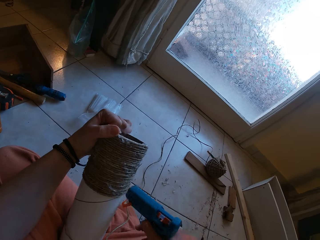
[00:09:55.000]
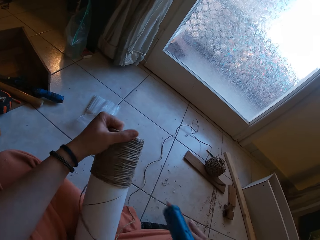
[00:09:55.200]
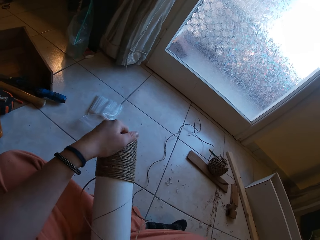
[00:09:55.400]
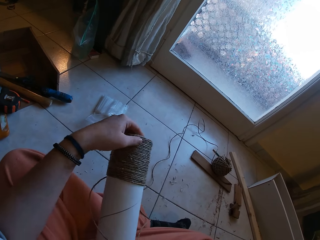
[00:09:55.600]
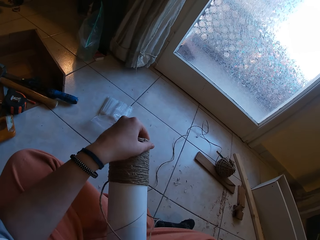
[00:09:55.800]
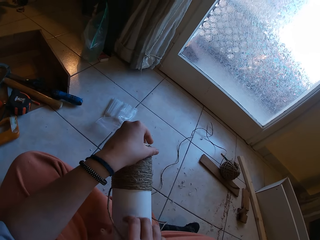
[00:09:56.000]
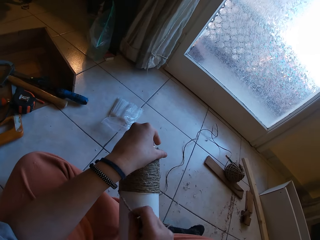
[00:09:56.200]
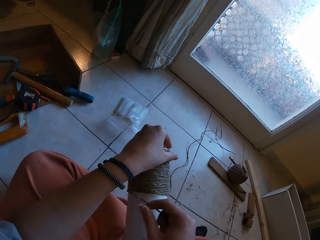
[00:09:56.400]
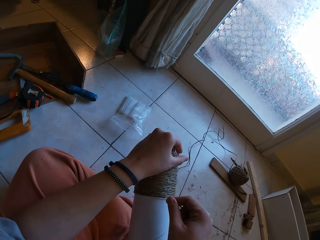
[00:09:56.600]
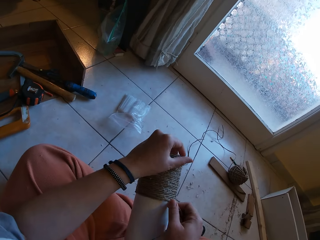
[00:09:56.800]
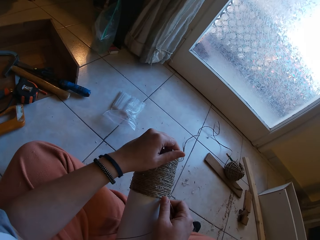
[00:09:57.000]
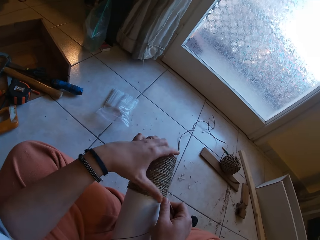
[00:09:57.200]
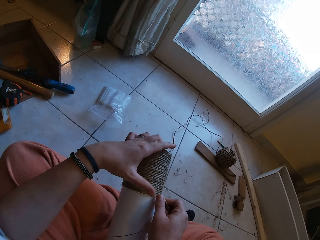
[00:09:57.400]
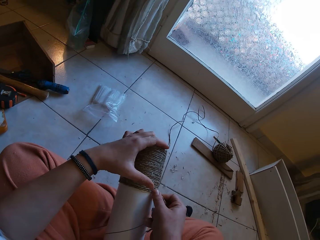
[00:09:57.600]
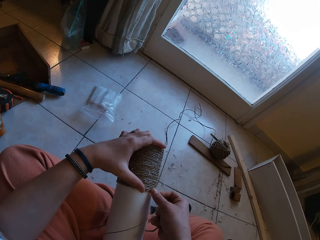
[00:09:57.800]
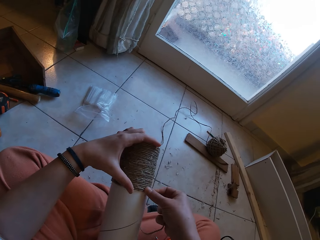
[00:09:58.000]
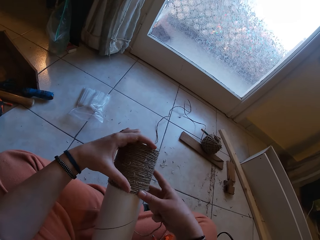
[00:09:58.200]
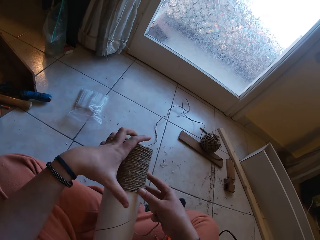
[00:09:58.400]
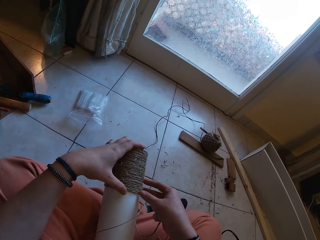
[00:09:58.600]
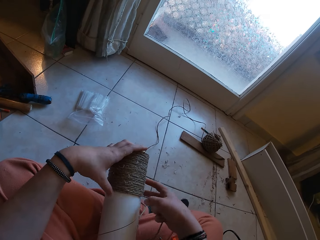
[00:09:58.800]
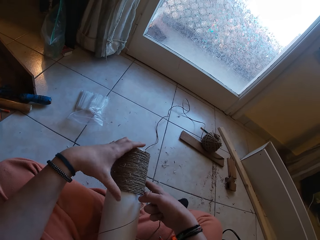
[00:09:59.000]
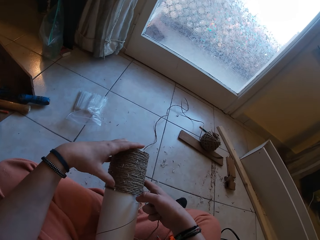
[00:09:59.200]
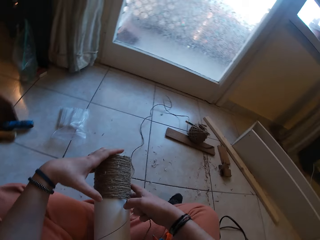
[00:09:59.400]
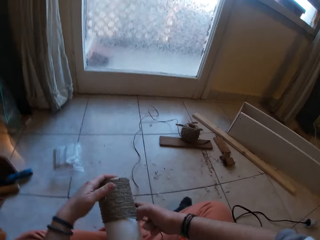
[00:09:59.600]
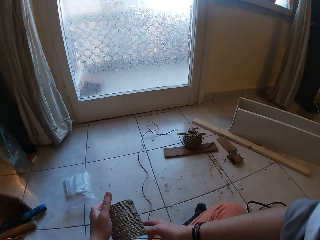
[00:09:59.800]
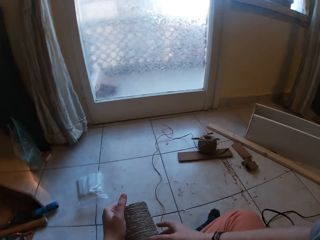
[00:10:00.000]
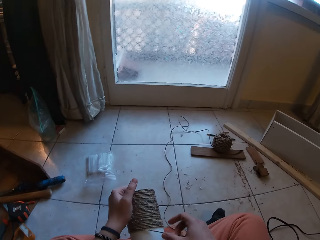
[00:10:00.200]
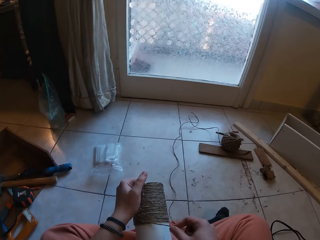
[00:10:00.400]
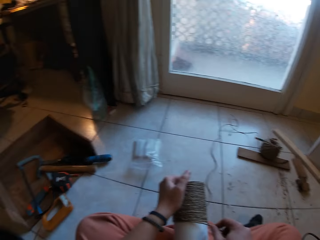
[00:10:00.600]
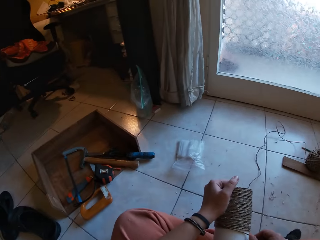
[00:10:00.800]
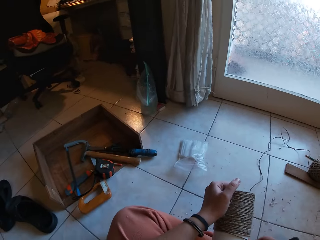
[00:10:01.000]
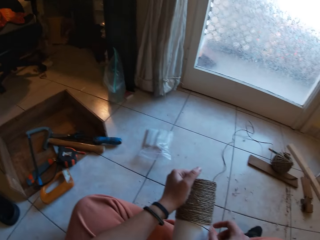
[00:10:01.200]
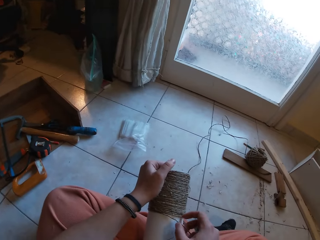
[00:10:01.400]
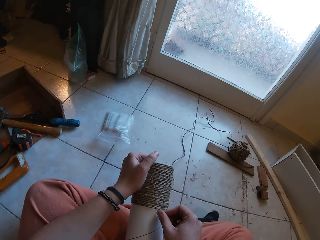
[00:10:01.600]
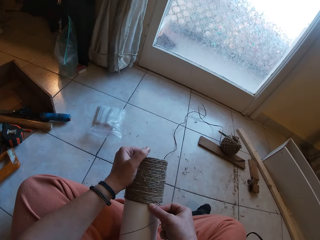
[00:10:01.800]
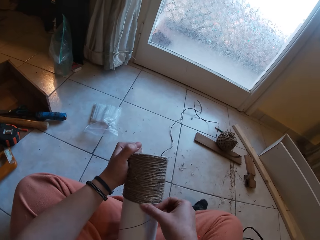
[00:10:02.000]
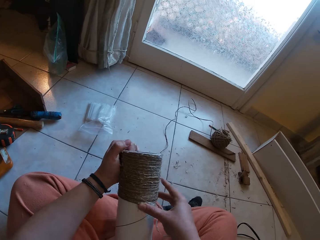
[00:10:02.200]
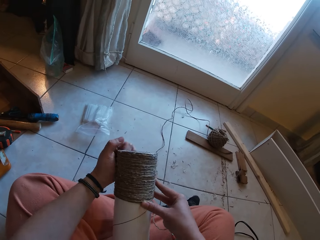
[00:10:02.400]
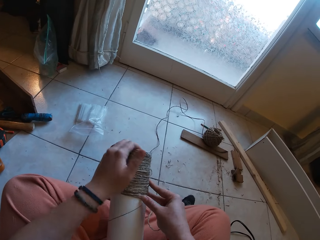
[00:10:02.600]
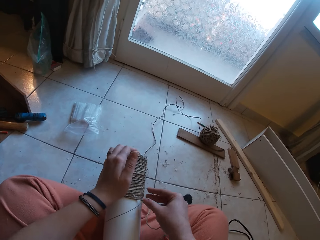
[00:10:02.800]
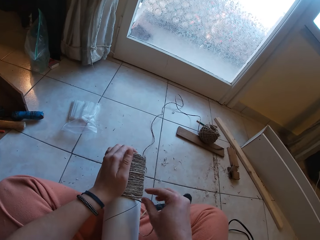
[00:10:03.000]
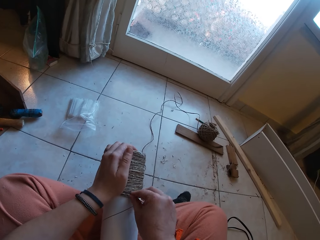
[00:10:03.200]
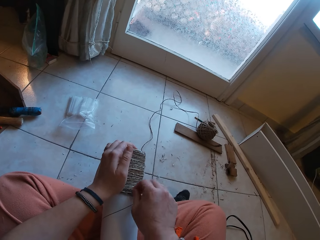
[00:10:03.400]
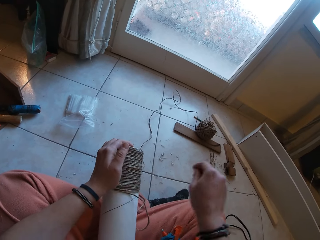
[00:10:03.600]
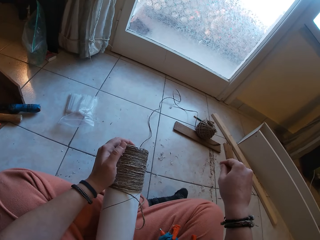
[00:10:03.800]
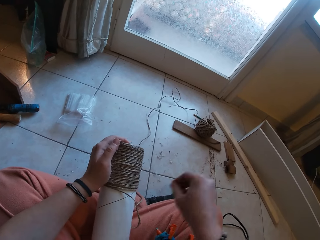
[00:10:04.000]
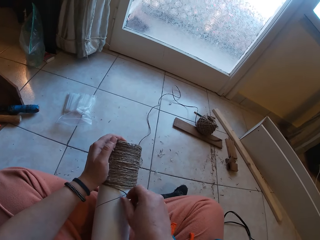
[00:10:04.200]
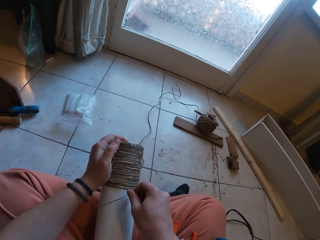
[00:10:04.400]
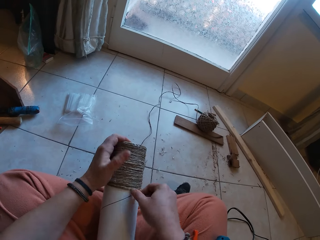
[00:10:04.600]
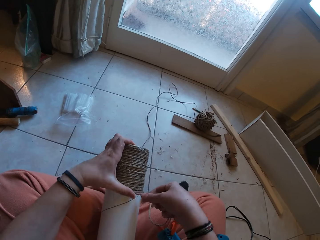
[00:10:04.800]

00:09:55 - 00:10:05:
The camera wearer drops the gun. He glues the yarn around the yarn cylinder gently with both hands. He rolls the rope around the box.

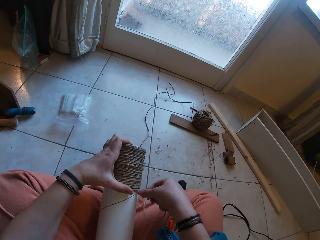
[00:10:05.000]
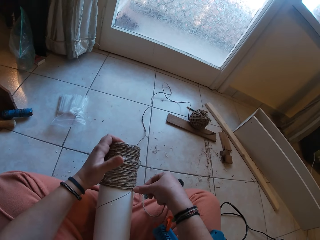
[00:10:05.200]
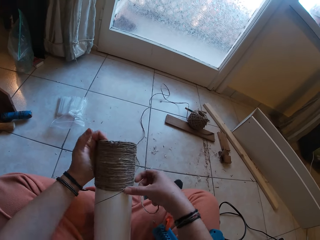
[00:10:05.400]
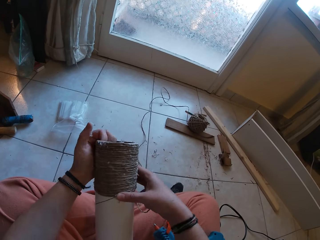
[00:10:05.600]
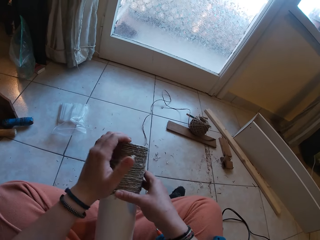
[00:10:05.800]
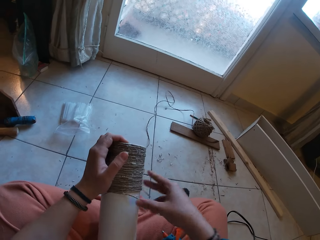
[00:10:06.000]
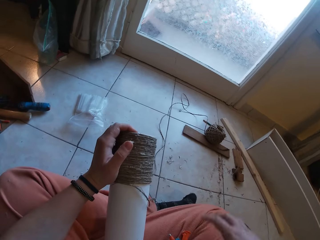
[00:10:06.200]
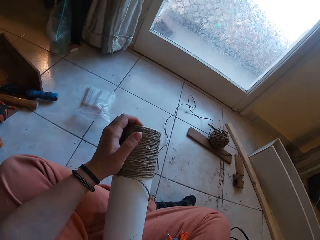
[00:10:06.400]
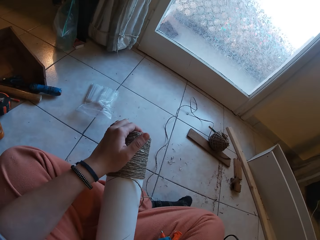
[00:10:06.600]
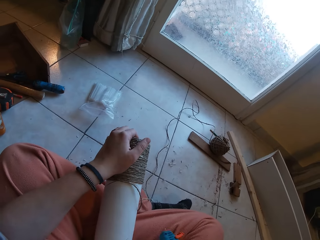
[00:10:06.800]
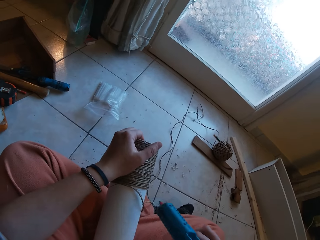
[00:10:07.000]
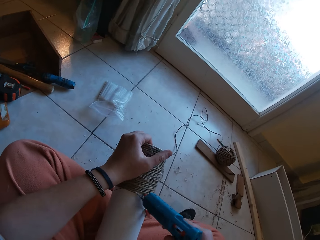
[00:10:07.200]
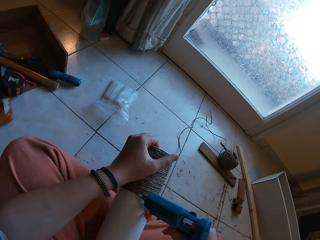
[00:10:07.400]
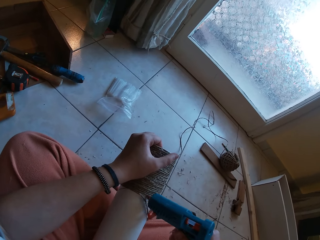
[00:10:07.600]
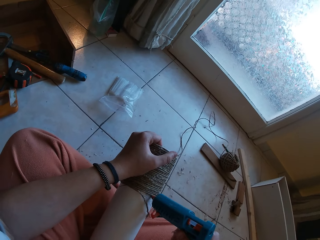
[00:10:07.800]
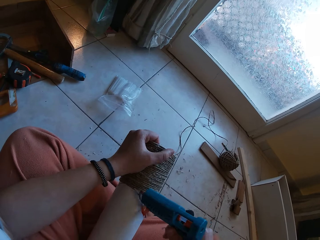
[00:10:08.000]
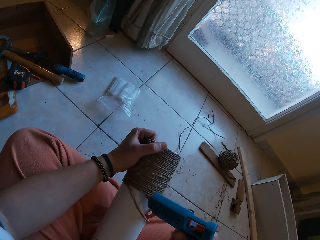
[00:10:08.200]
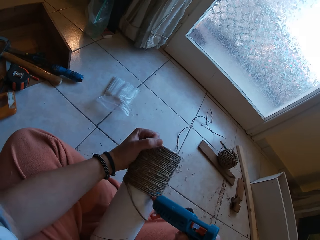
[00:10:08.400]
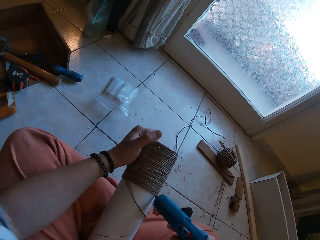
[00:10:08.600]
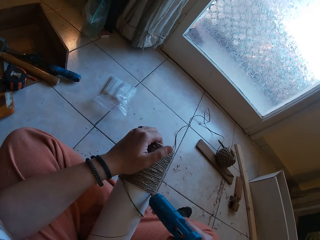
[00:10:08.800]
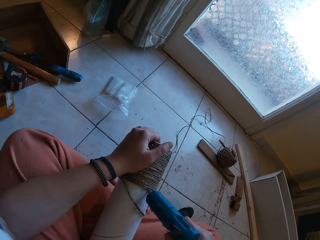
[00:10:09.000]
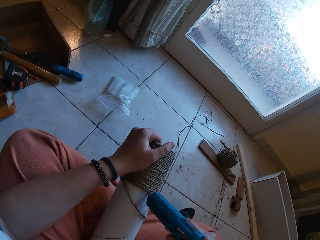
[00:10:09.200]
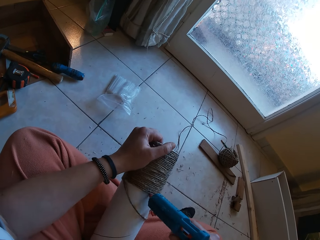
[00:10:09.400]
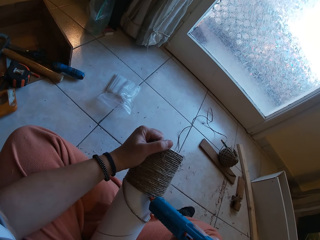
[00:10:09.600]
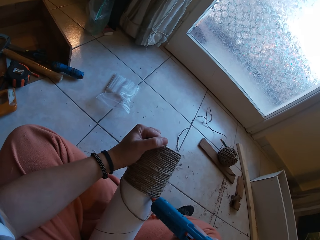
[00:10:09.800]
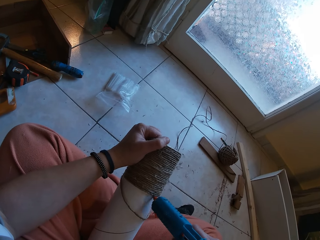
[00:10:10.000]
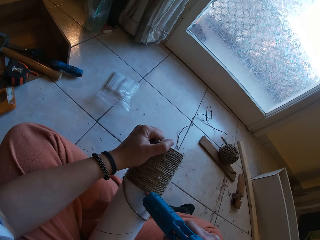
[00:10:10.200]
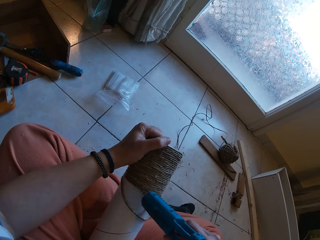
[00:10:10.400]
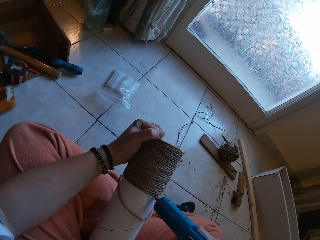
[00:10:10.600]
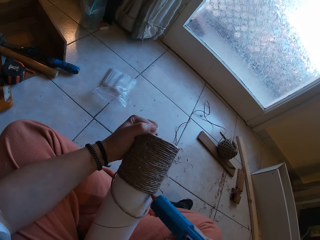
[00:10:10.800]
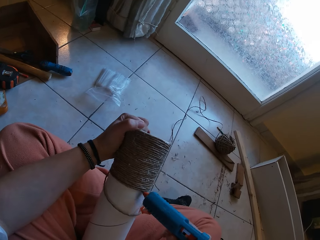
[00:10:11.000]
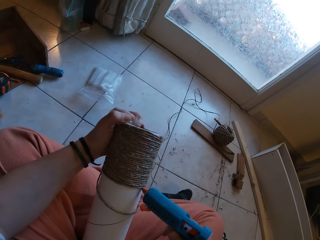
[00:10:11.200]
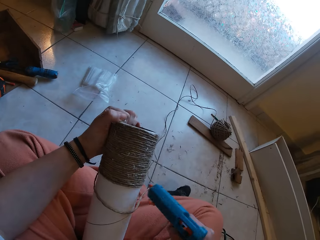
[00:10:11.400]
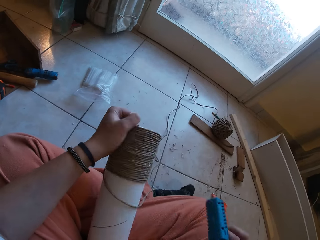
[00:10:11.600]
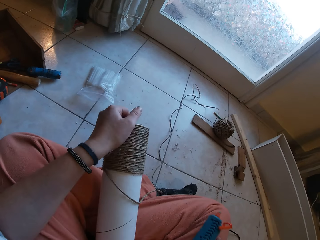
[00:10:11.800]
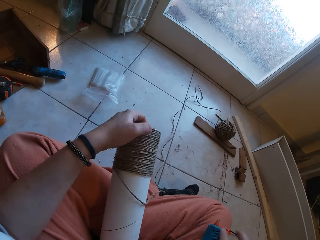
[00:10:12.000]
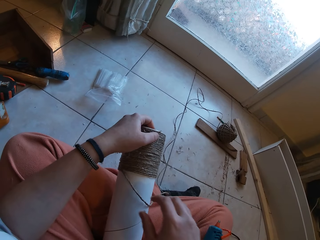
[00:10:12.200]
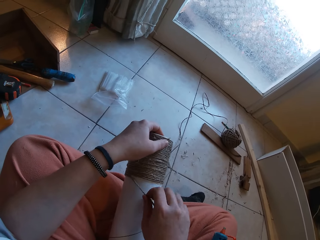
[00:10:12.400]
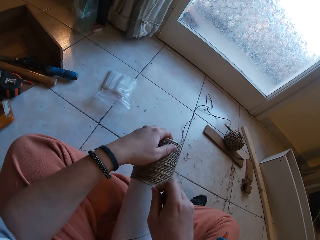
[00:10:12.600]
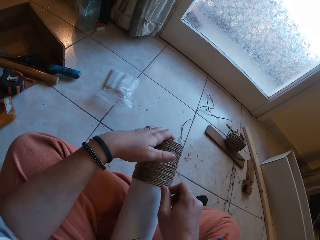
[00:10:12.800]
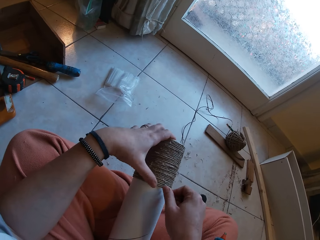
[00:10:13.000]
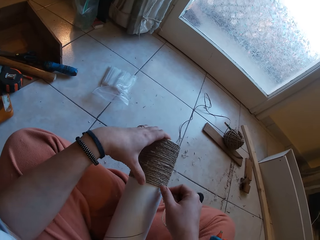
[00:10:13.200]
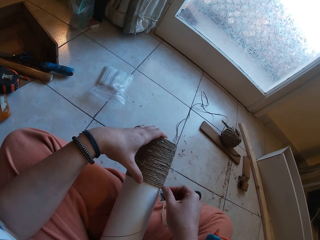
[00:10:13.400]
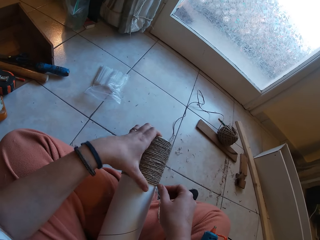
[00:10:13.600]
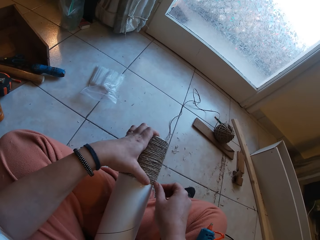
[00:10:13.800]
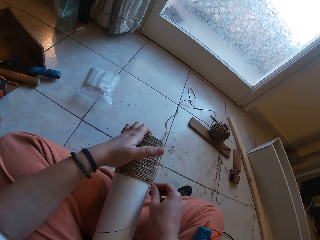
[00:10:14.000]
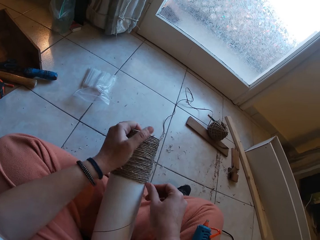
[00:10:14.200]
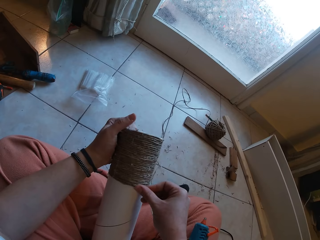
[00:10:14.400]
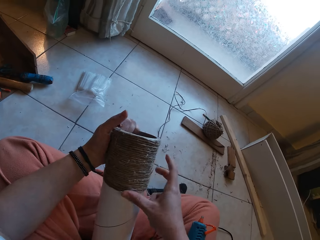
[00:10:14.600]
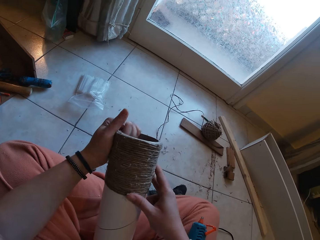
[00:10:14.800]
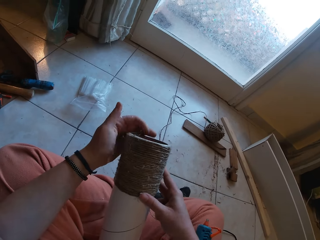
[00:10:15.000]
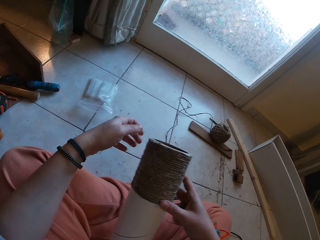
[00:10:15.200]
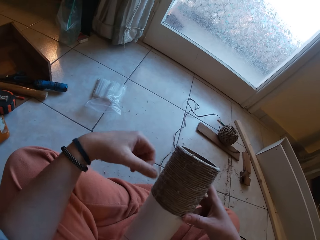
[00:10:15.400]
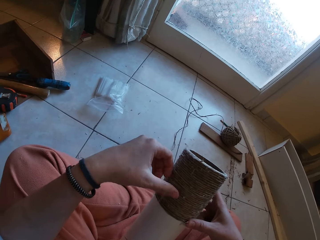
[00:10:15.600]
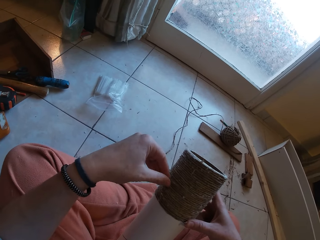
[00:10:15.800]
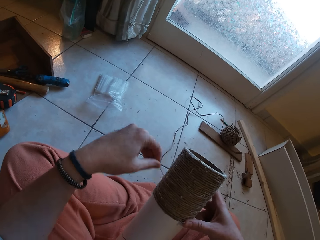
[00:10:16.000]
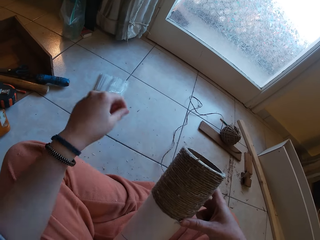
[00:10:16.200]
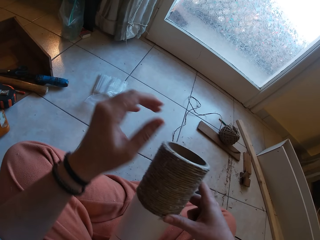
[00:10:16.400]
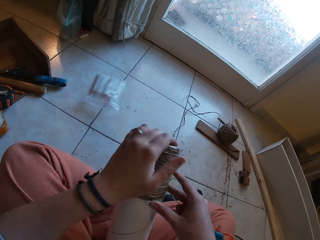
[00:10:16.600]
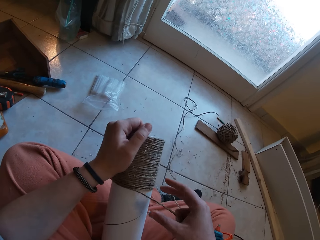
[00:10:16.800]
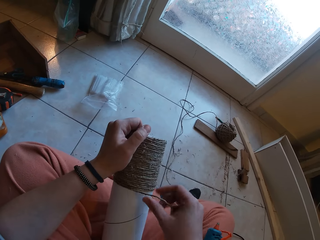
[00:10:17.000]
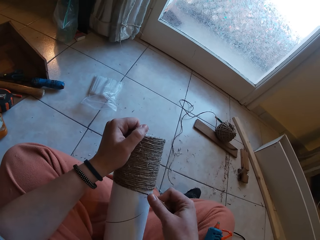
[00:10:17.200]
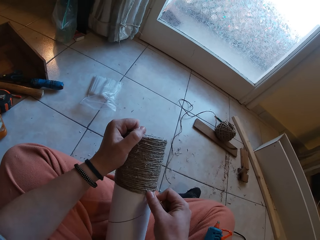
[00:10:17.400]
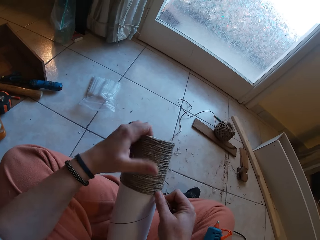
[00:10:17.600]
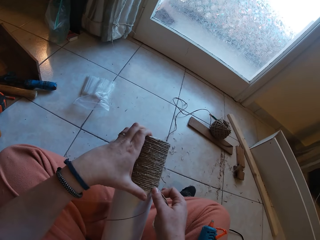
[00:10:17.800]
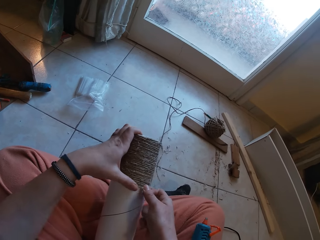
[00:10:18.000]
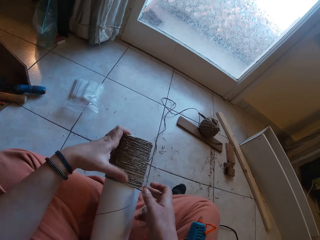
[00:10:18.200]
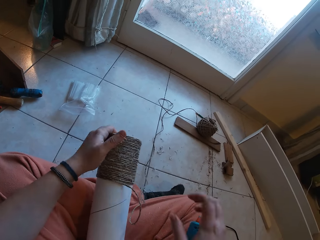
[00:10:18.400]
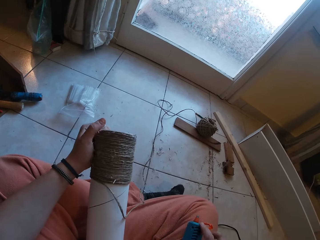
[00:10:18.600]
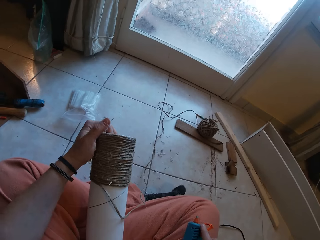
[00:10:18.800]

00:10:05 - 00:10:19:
The camera wearer applies glue on the yarn with a glue gun in his right hand. He drops the gun. He glues the yarn around the yarn cylinder gently with both hands. He rolls the rope around the box. He holds the yarn cylinder with his left hand.
